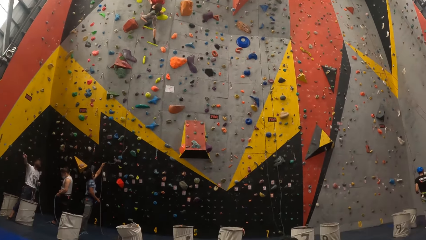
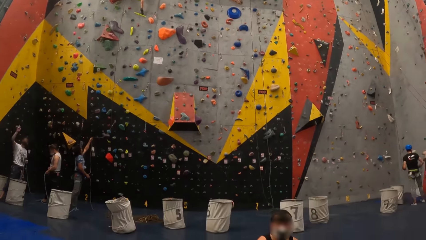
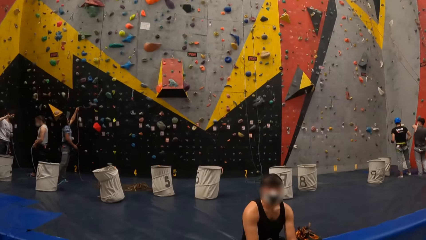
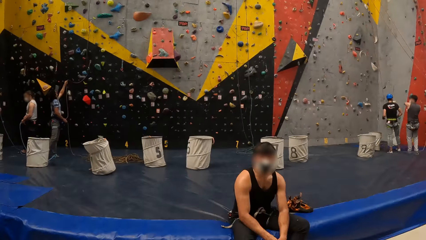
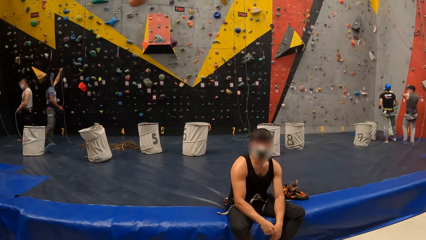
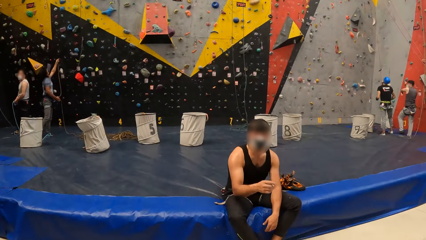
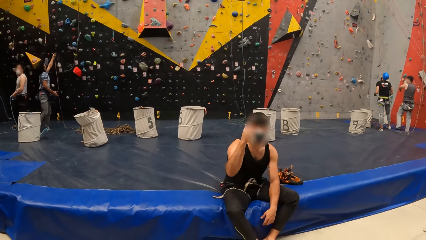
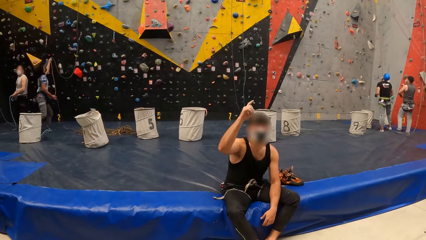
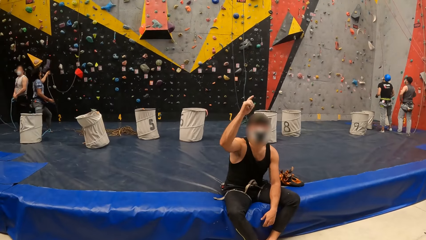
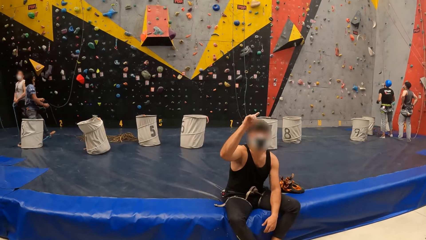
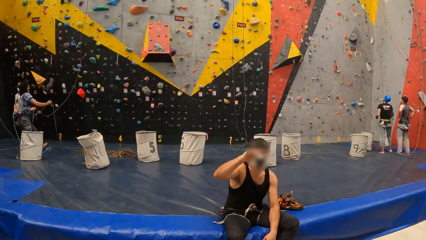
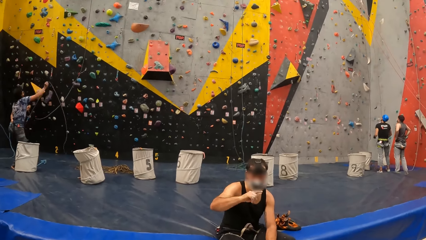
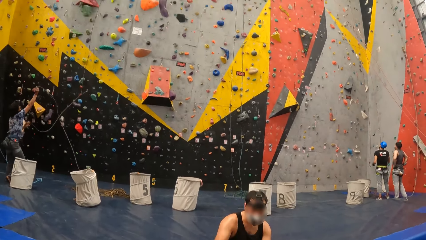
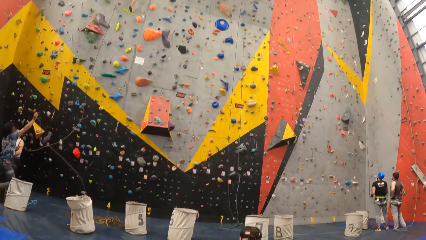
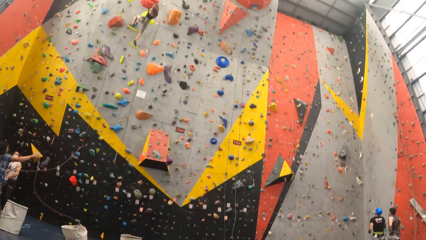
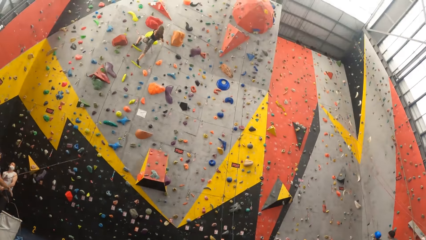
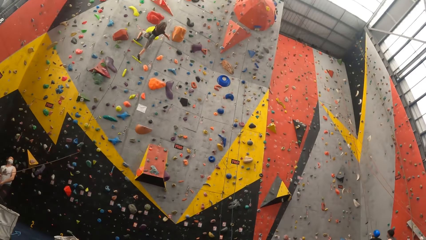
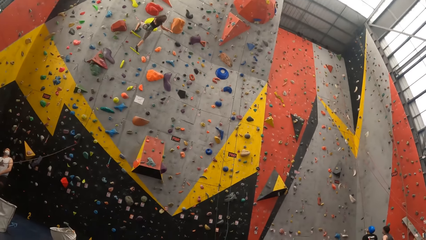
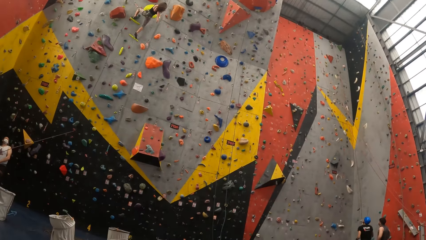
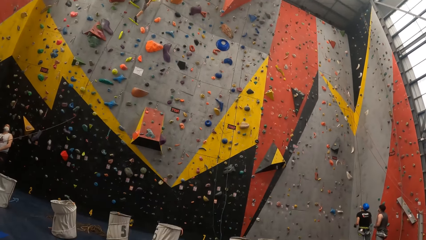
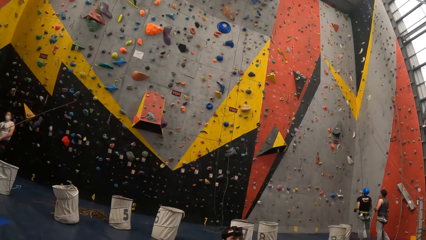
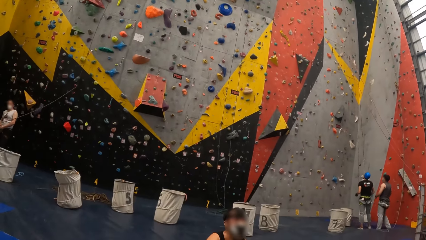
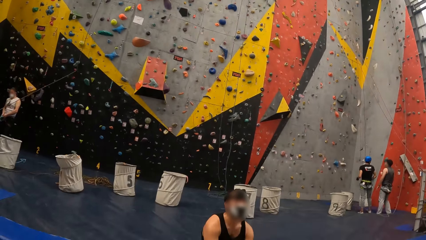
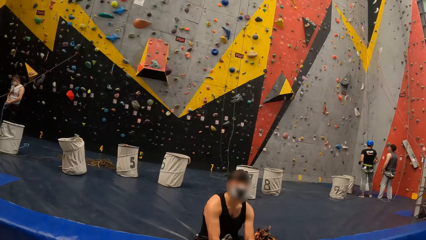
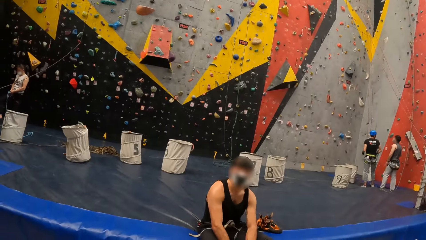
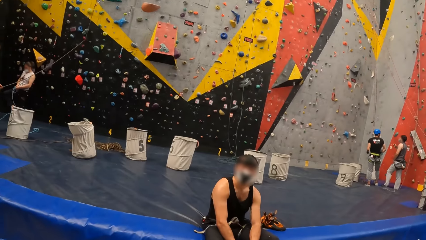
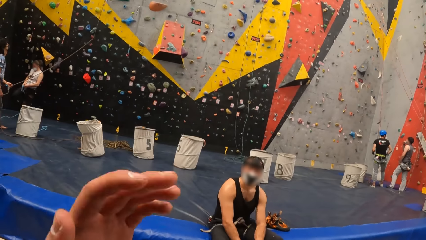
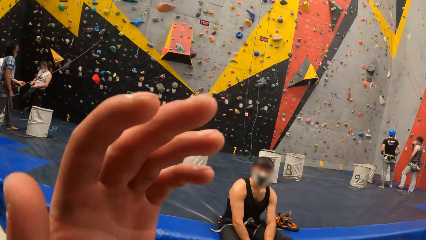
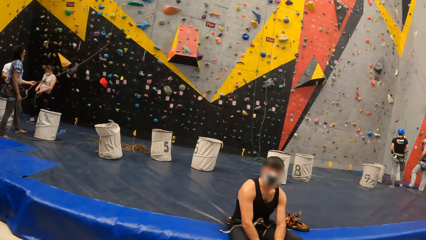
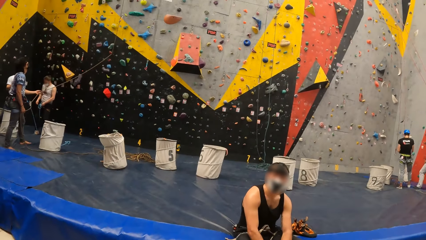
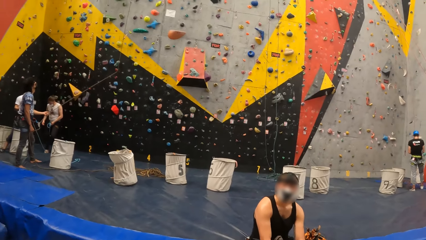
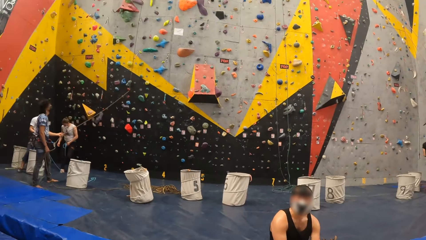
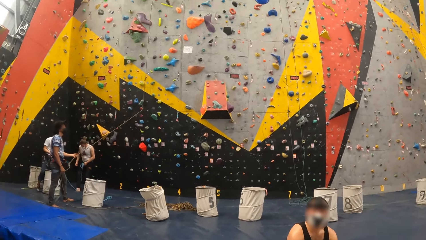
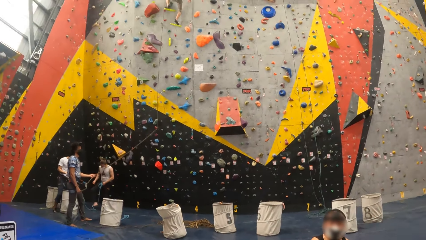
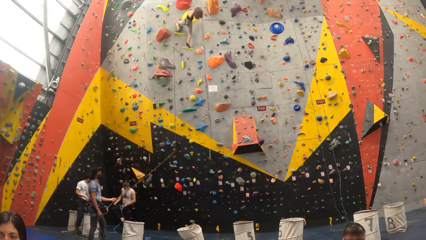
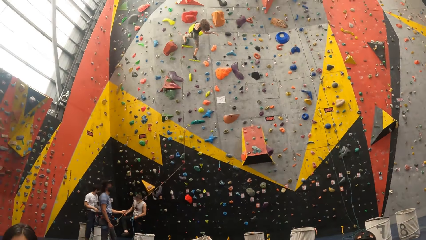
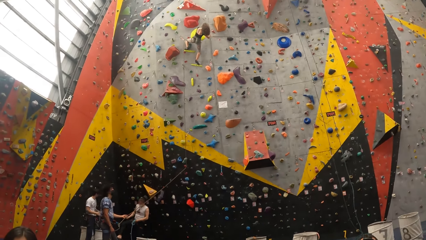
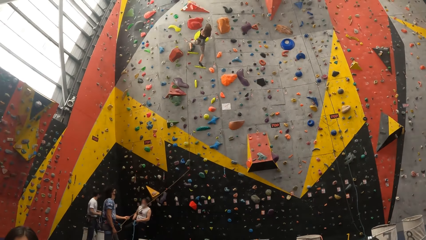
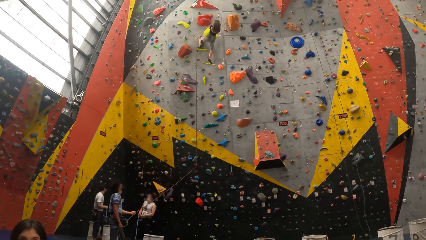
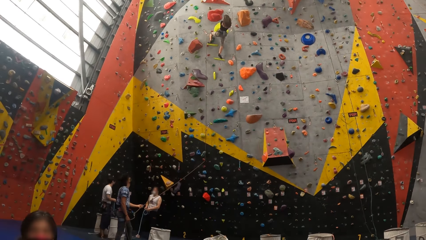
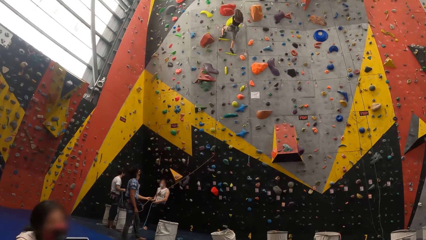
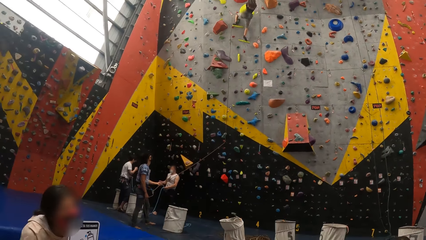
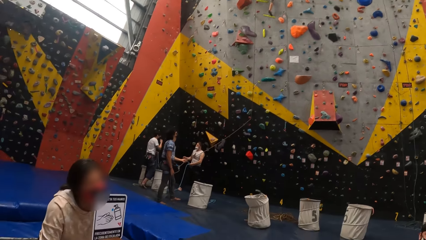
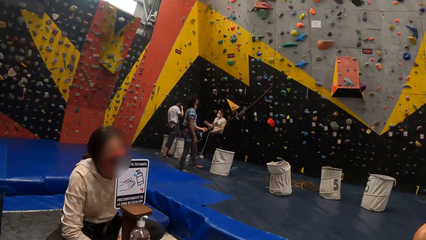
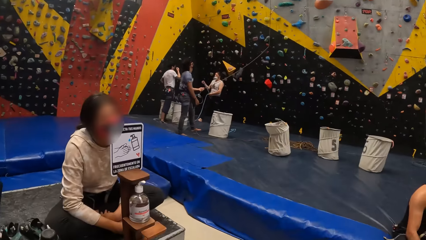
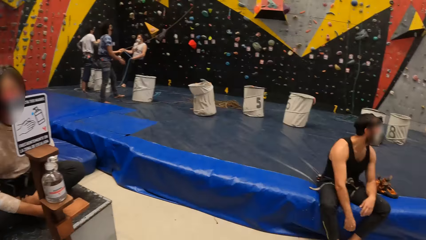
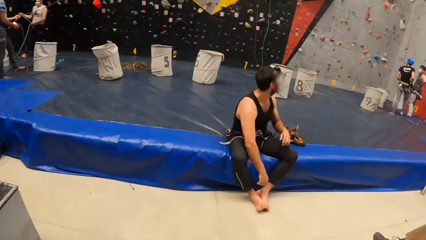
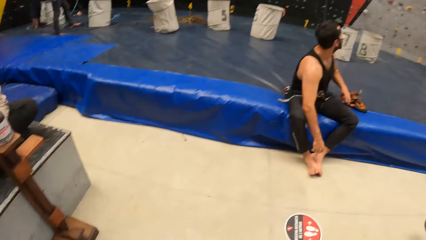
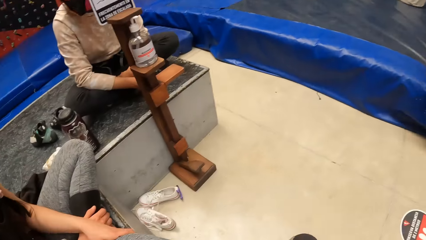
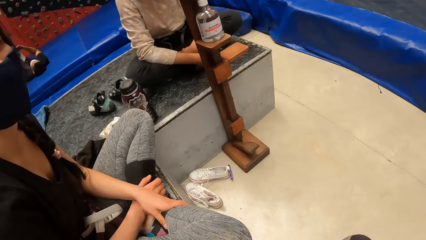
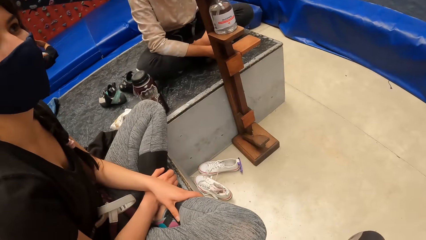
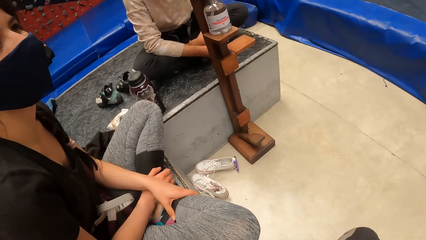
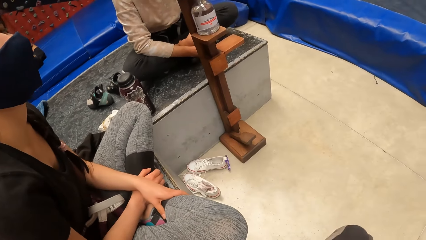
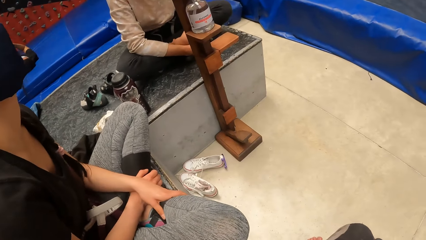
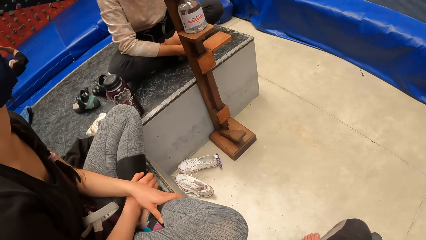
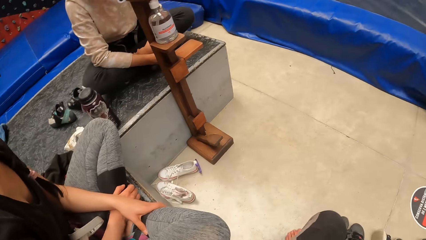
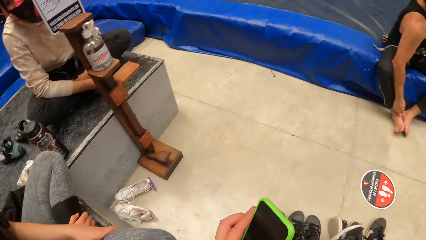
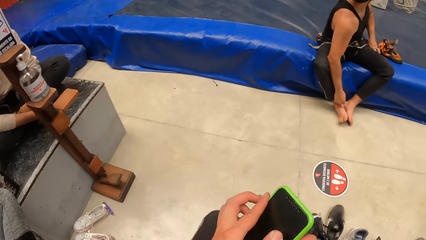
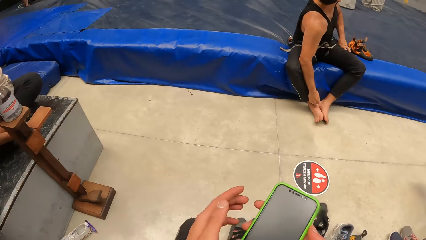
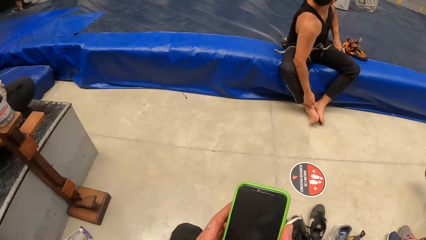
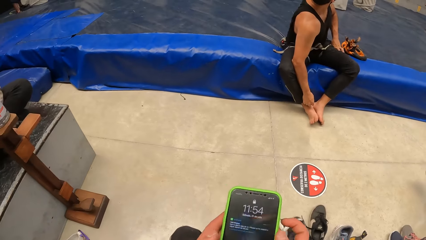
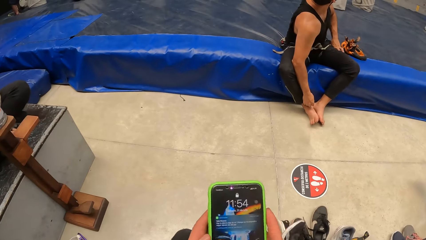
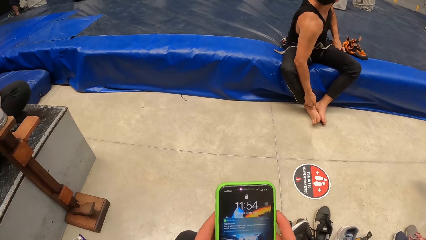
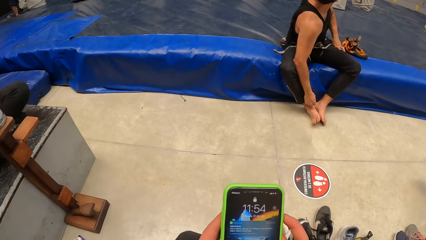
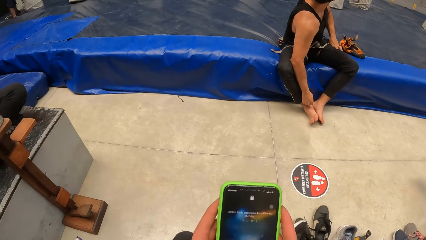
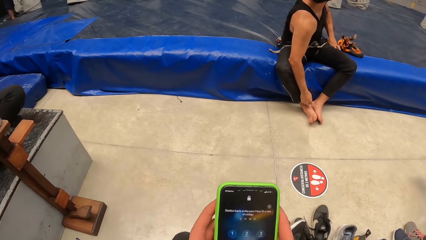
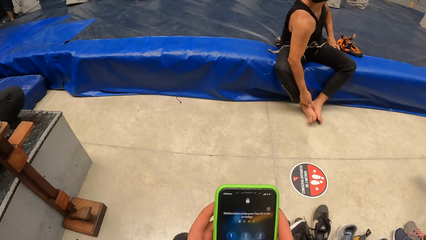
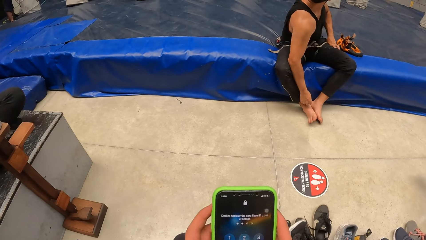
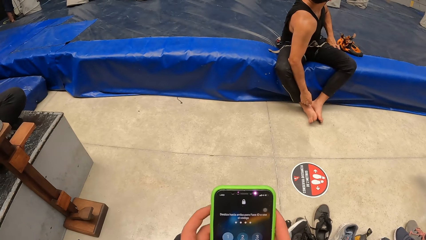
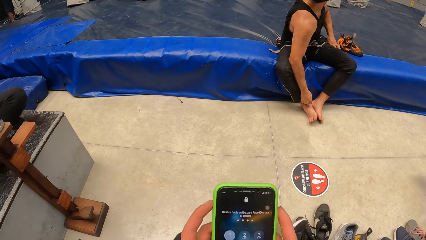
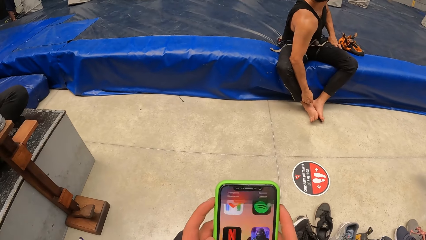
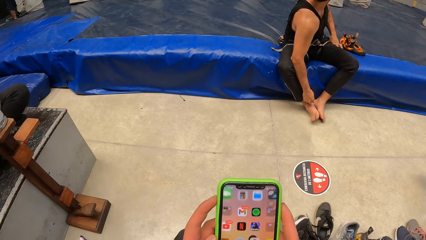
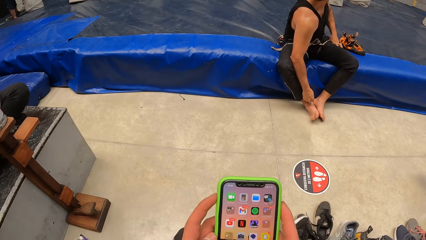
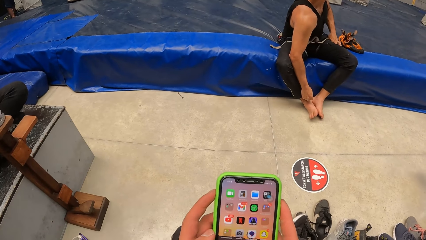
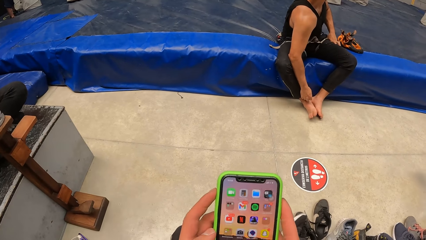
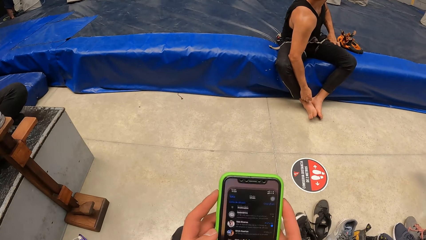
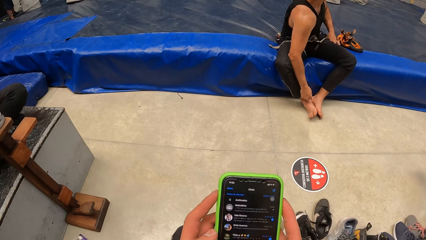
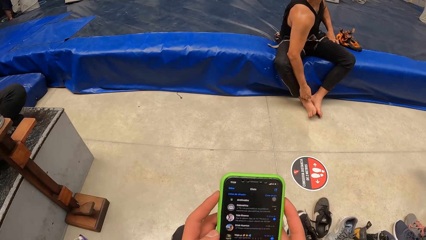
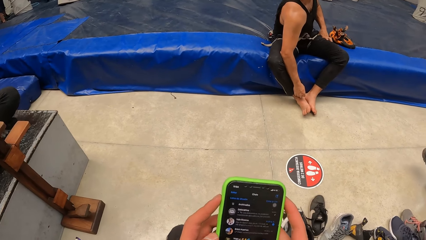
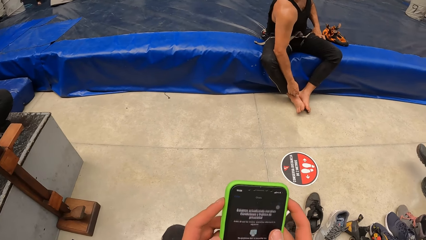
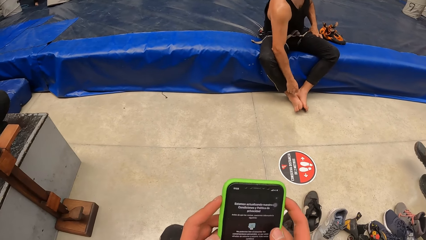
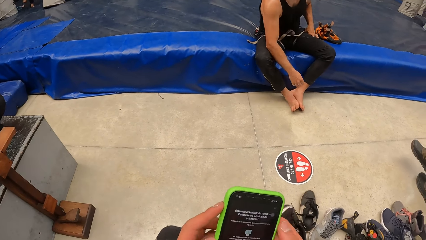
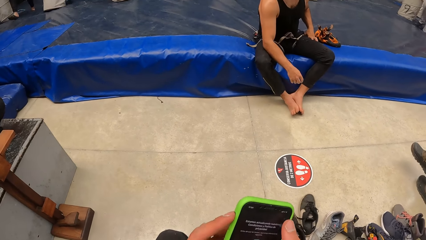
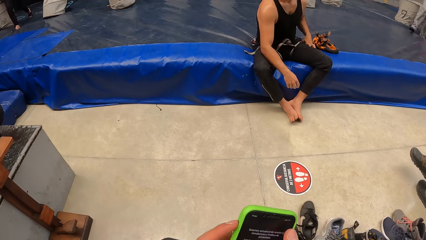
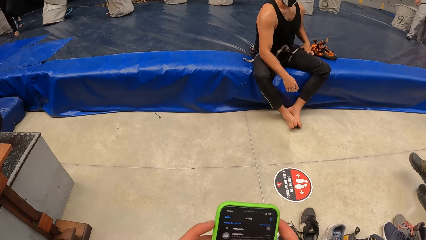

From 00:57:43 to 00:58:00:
A man lifts a right hand up. He points up with his finger. The camera wearer stares up the building. He stares around. He waves a left hand. The man looks at the camera wearer. The camera wearer stares around. He operates the smart phone with his hand. He holds the smart phone with both hands.
